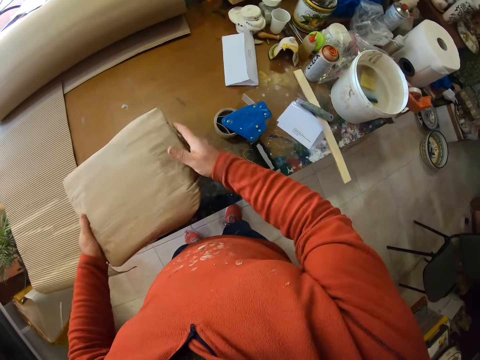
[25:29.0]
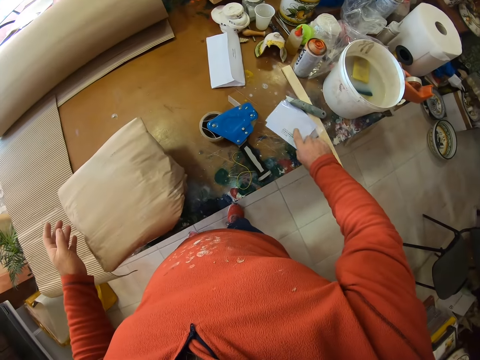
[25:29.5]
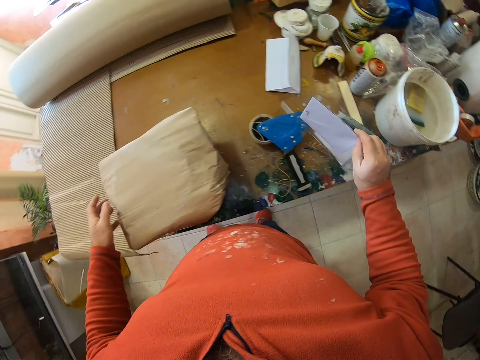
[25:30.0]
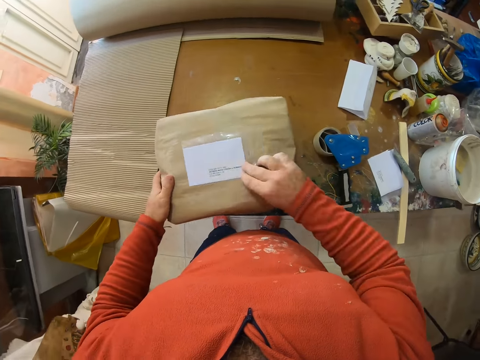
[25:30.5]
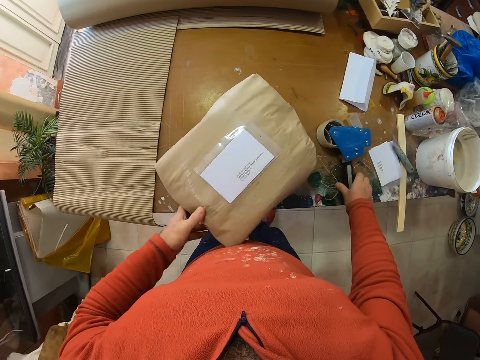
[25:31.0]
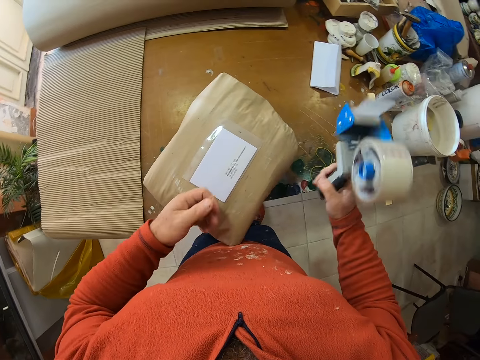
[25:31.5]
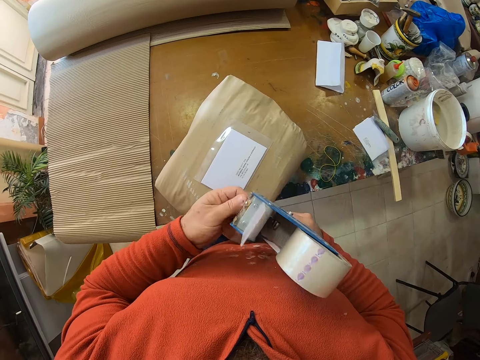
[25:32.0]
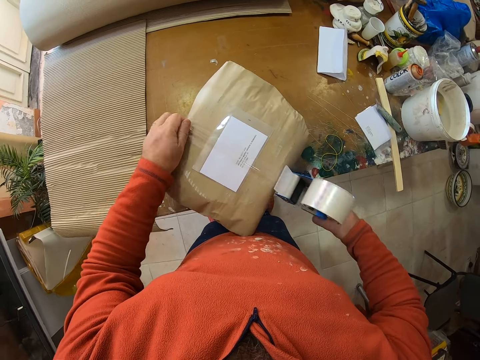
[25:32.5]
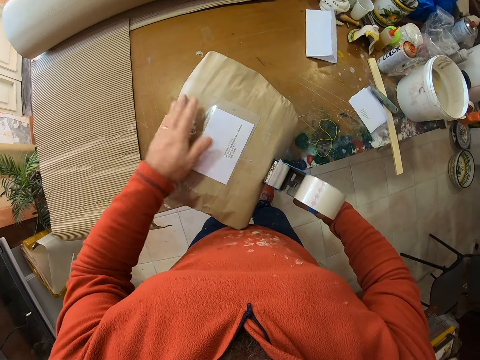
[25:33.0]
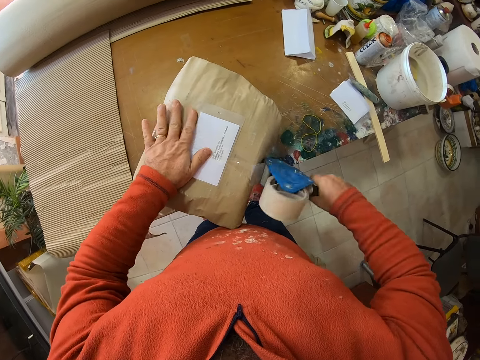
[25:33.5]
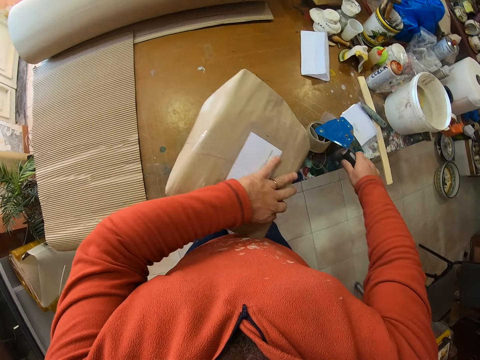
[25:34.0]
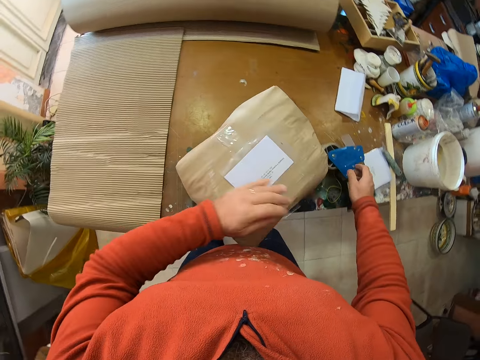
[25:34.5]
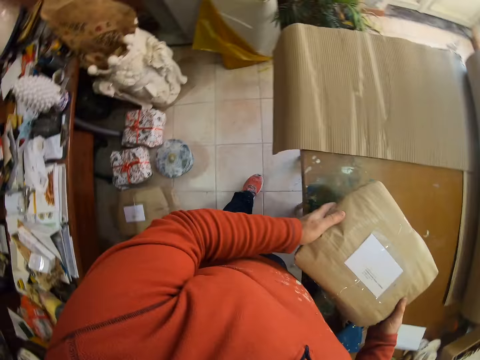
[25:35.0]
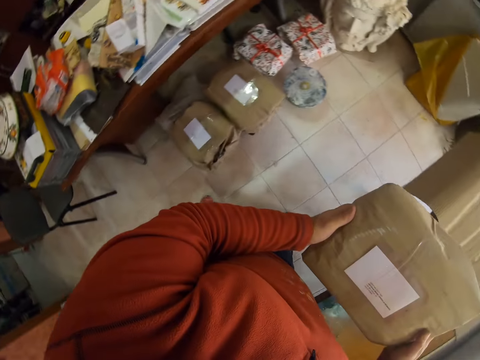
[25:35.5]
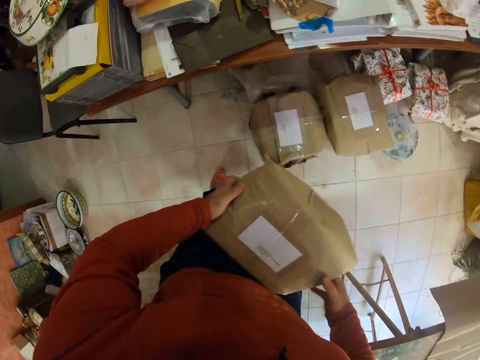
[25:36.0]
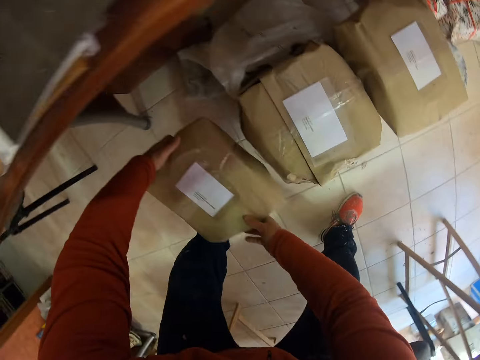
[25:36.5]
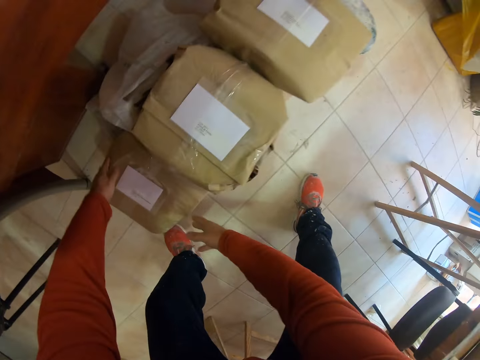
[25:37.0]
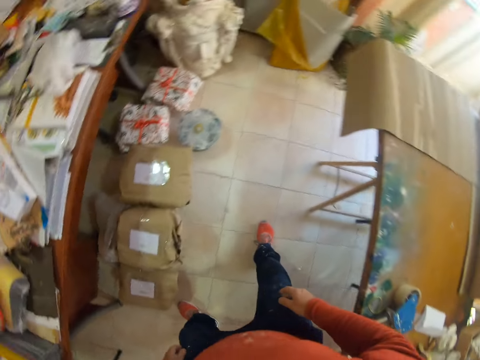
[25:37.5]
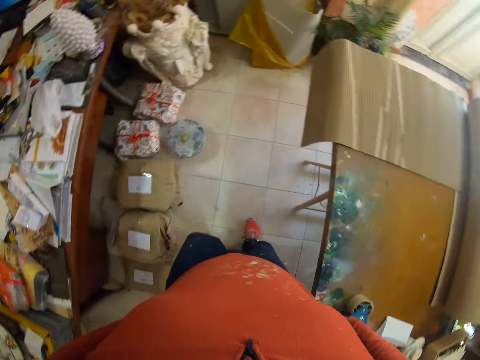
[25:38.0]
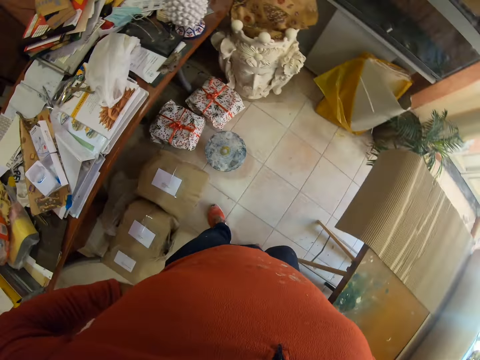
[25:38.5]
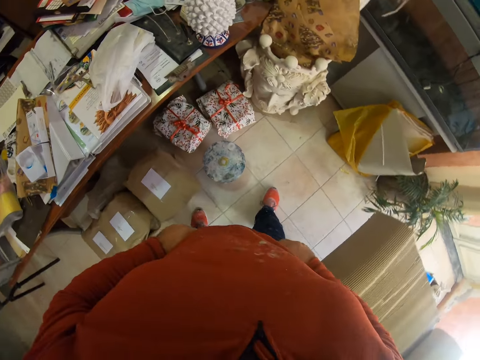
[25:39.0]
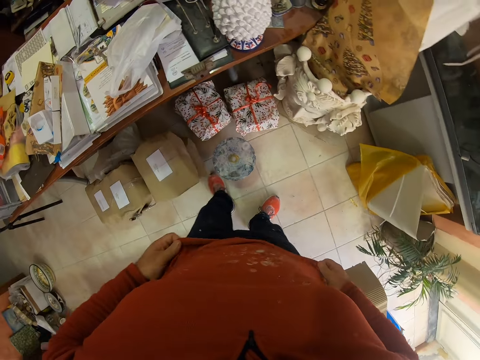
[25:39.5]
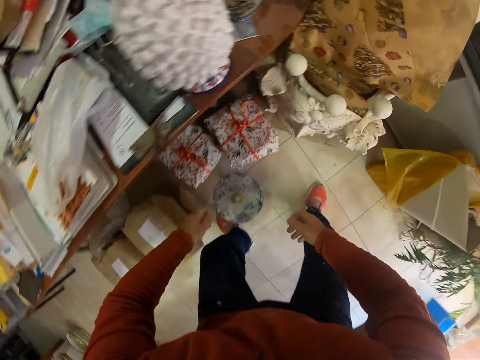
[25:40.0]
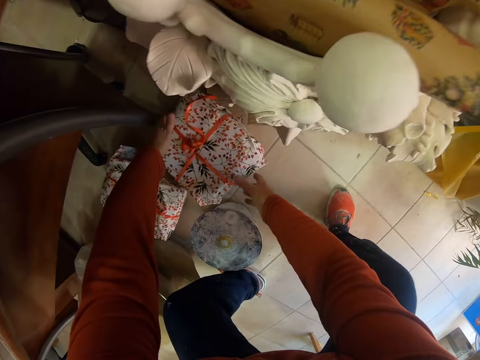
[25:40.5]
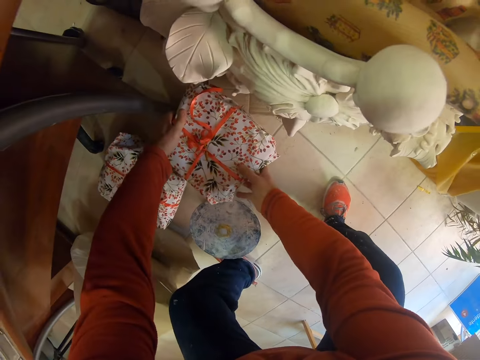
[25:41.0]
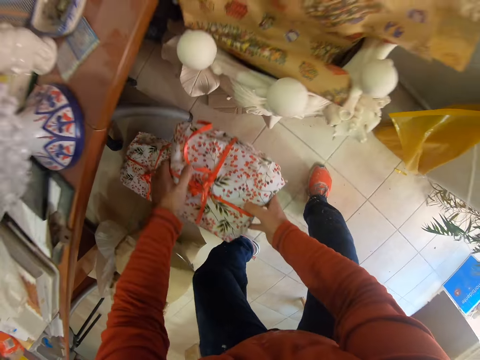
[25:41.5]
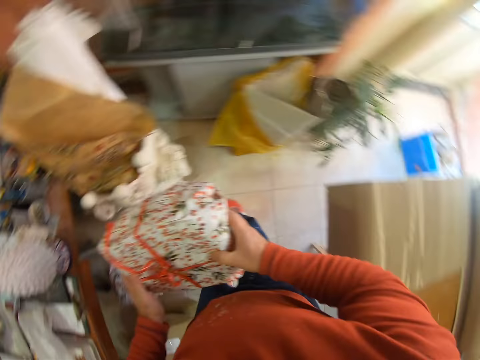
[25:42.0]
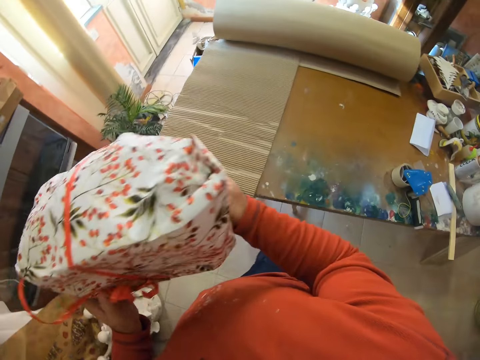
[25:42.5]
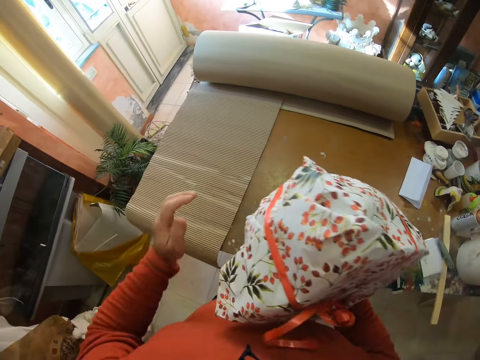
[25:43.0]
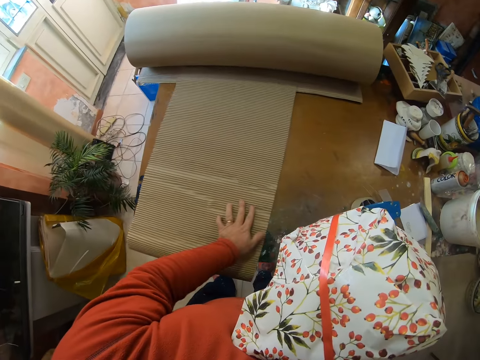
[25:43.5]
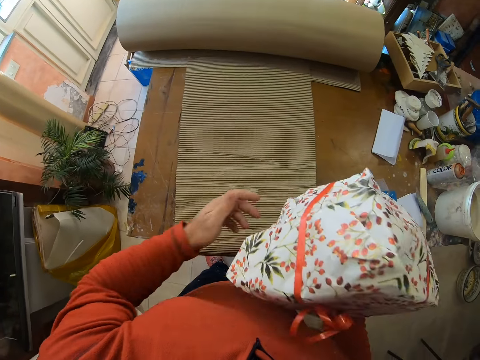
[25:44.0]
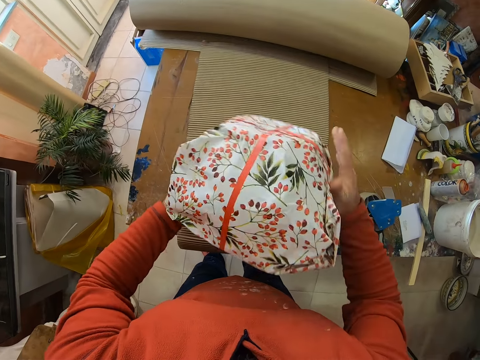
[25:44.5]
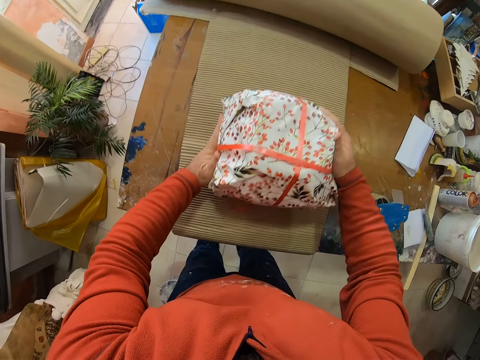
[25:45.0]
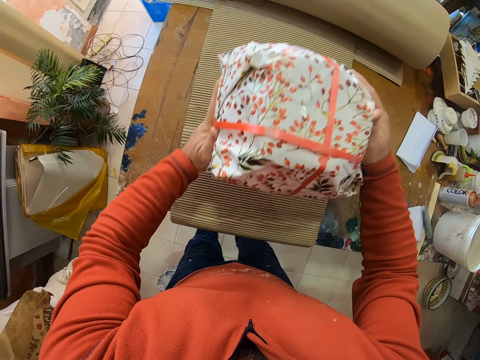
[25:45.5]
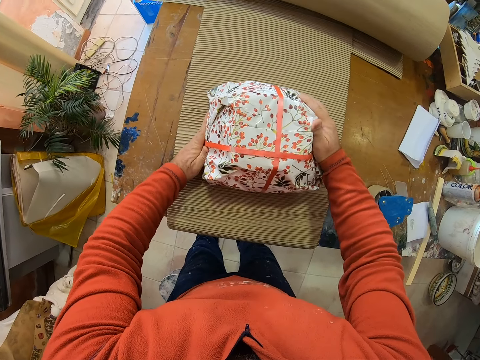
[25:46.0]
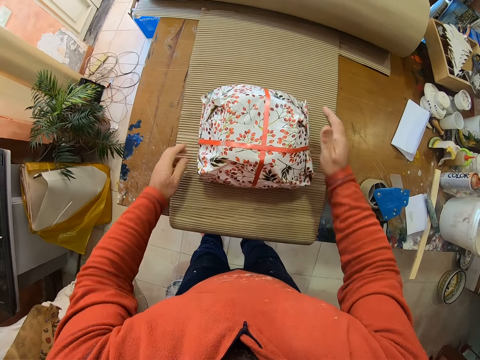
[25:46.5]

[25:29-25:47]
The camera wearer picks the card or name tag from the table. He puts the card on top of the parcel. He picks the seal tape from the table. He sticks the card on the parcel with the seal tape. He drops the seal tape on the table. He lifts the parcel from the table. He puts the parcel on the floor. He stretches his T-shirt. He picks the parcel from the floor. He adjusts the brown paper. He pulls a carton at the center of the table. He puts the parcel on the carton.

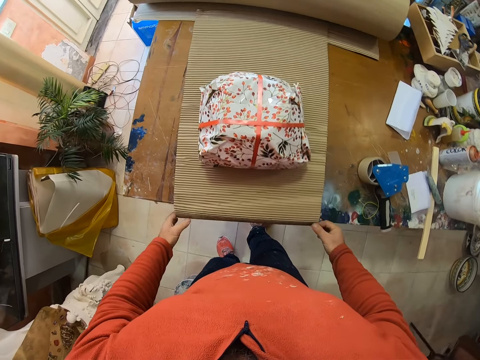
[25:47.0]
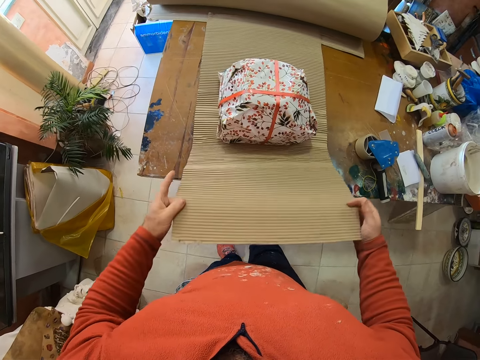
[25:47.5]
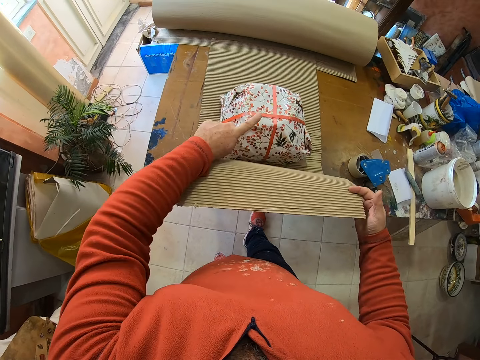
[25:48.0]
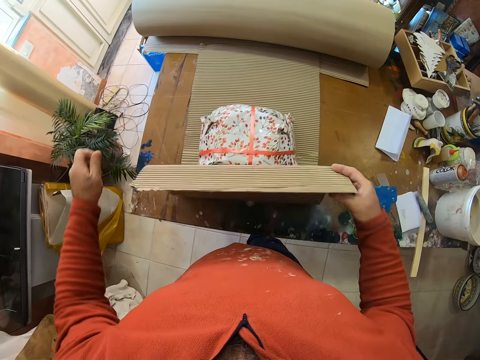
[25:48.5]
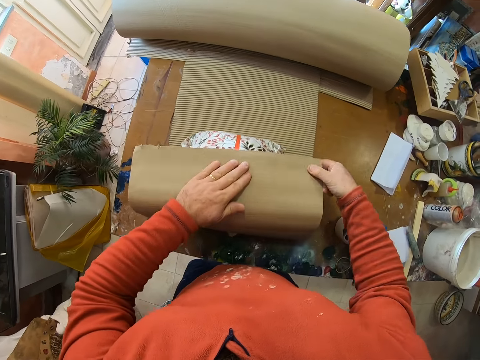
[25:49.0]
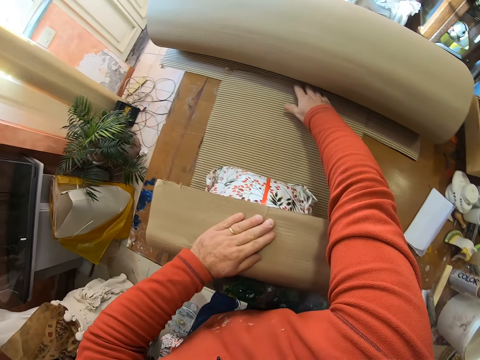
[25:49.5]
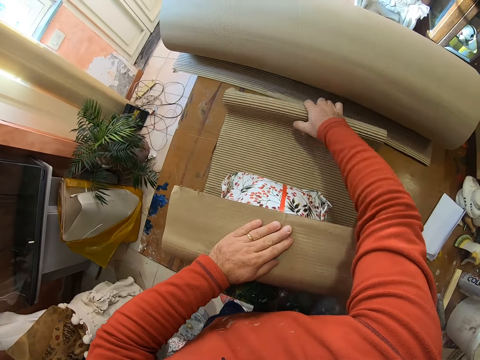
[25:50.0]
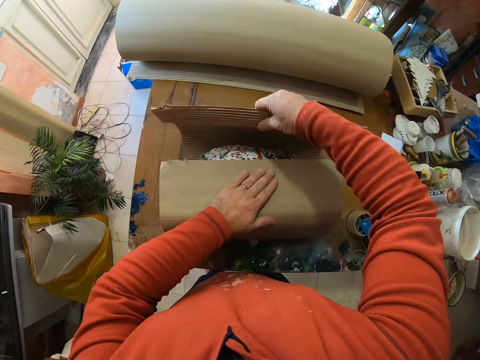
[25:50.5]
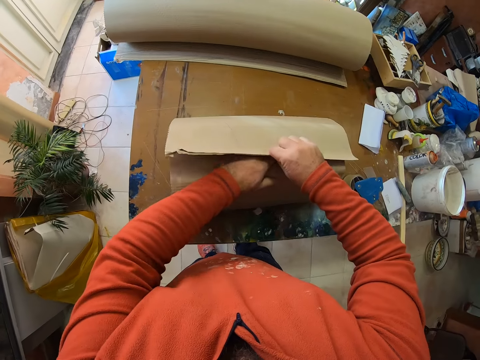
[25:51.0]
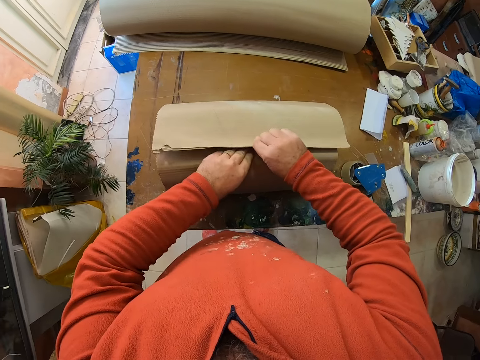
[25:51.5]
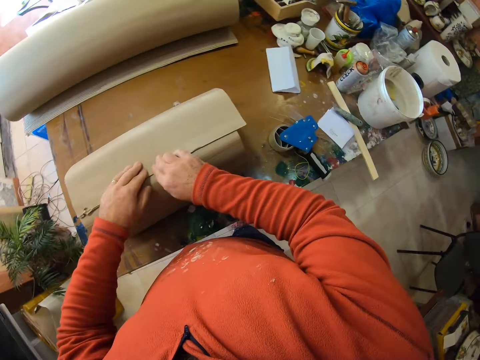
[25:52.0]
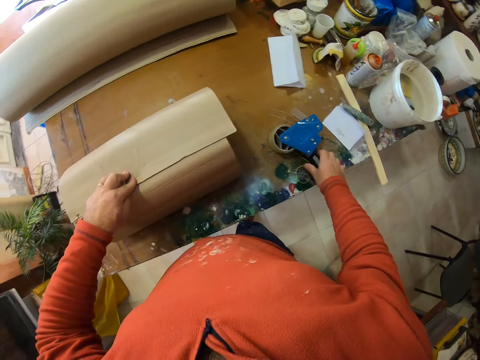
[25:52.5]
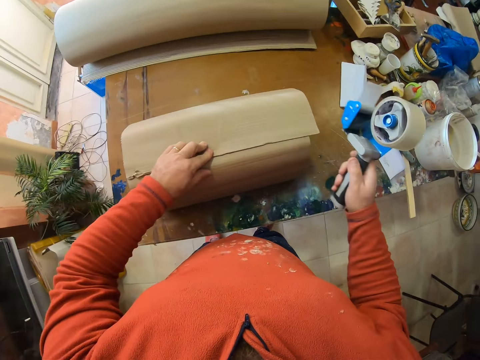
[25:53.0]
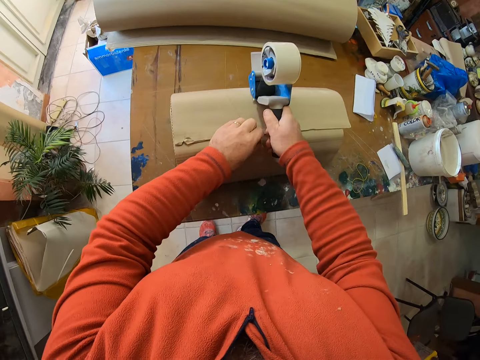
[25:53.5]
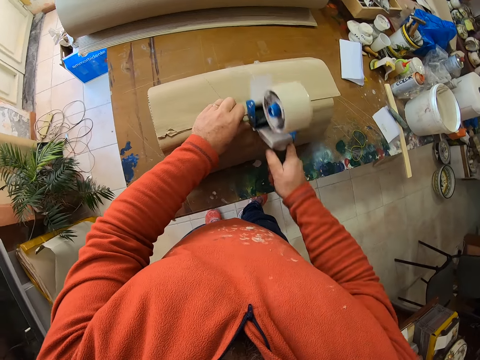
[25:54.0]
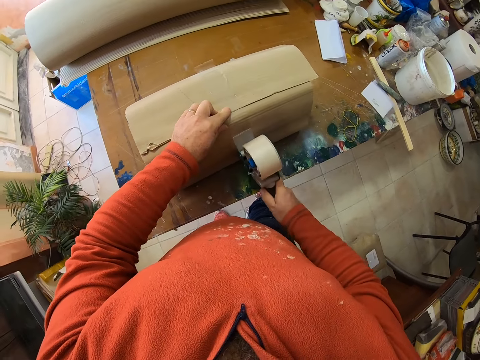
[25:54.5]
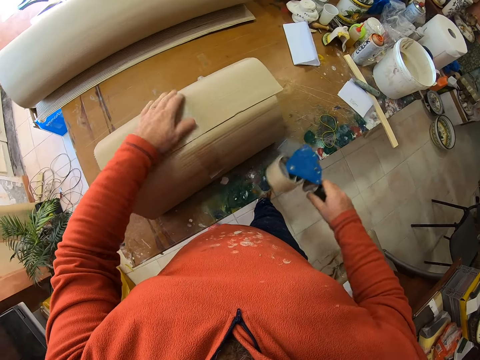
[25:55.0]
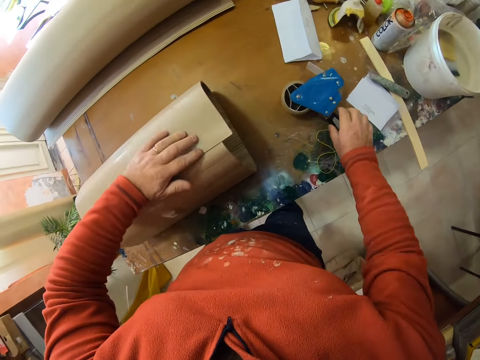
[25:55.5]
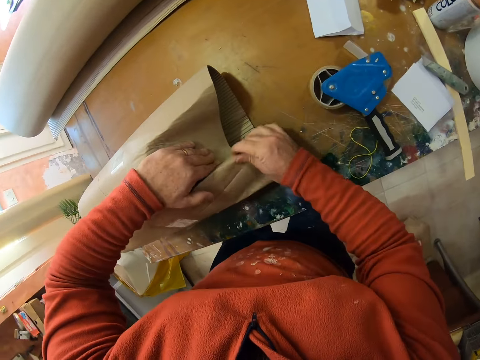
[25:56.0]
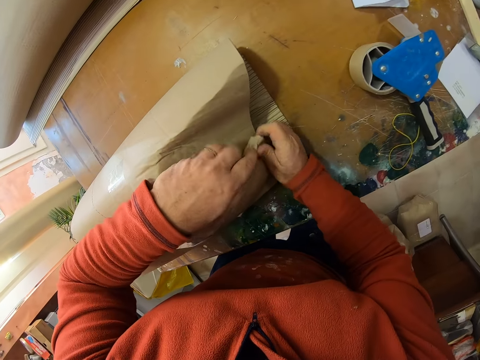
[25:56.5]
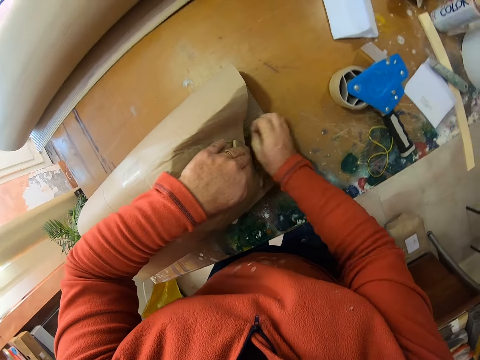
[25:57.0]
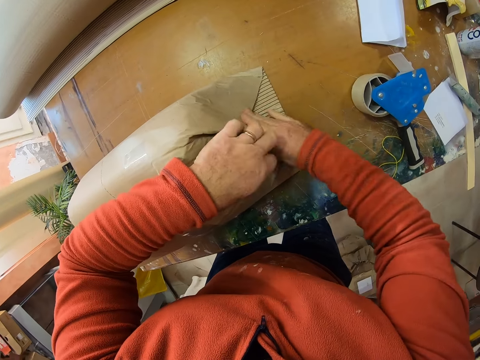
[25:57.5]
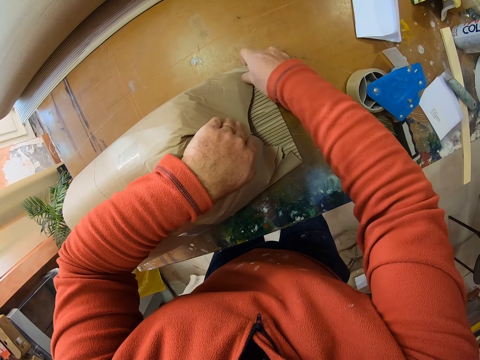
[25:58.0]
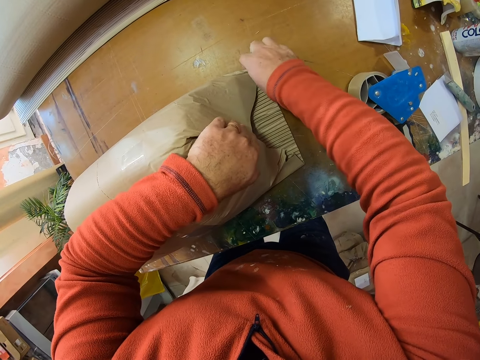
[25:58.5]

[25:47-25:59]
The camera wearer wraps the parcel with the brown paper. They pick the seal tape from the table. They seal the parcel with the seal tape. They put the seal tape on the table. They wrap the parcel with the brown paper. They fold the corners of the carton.
